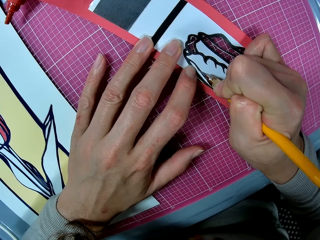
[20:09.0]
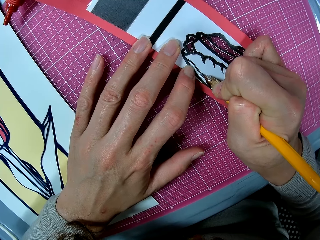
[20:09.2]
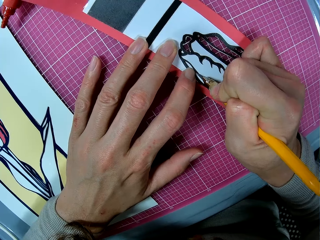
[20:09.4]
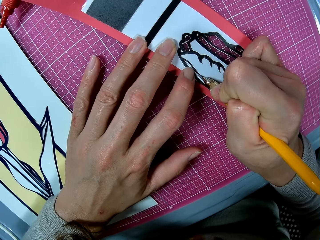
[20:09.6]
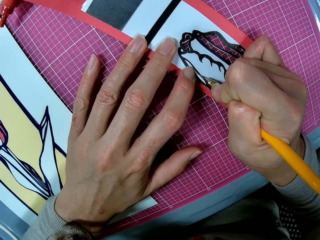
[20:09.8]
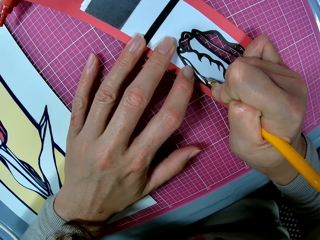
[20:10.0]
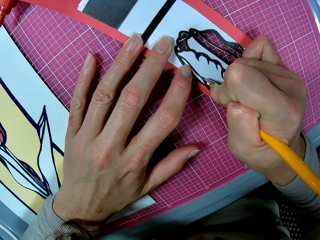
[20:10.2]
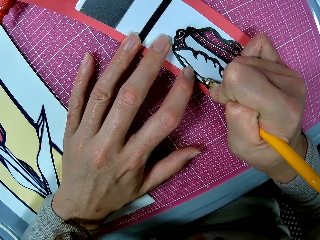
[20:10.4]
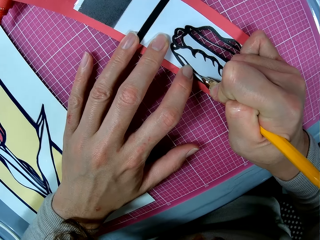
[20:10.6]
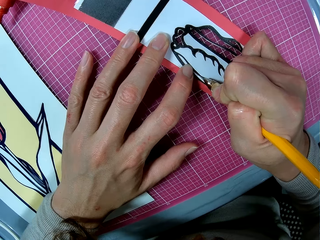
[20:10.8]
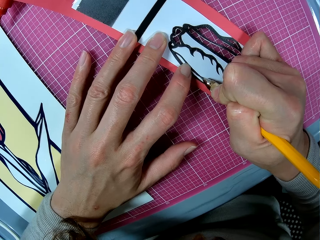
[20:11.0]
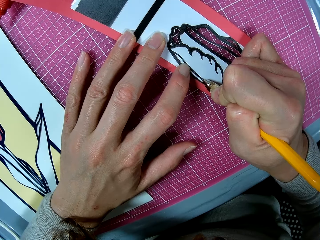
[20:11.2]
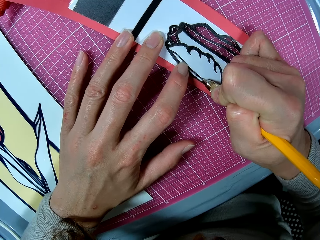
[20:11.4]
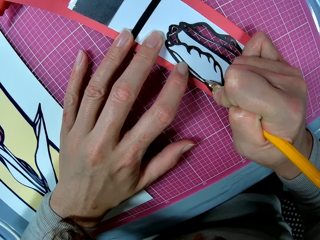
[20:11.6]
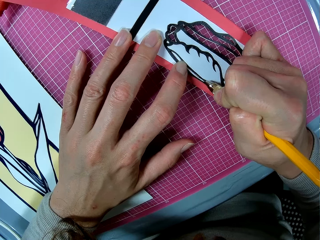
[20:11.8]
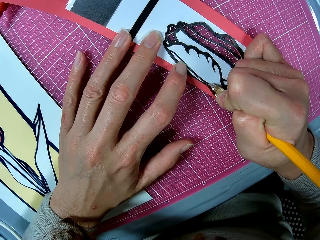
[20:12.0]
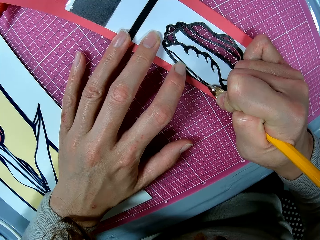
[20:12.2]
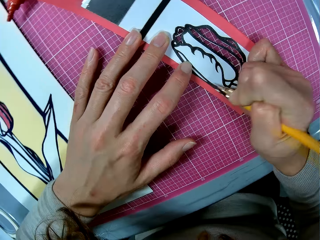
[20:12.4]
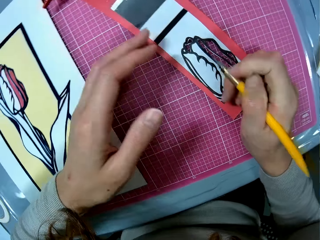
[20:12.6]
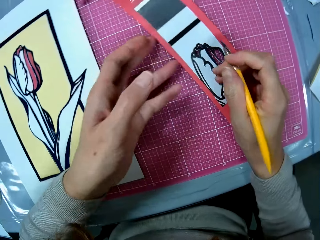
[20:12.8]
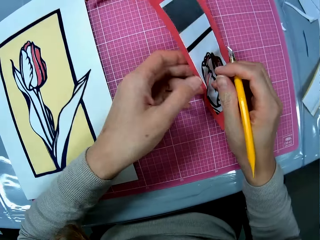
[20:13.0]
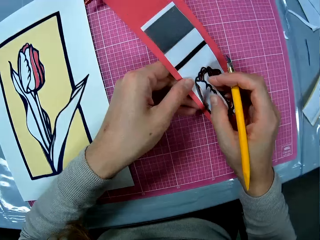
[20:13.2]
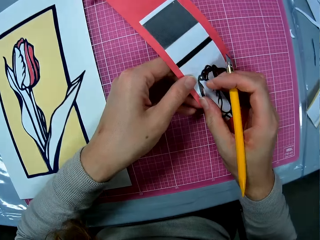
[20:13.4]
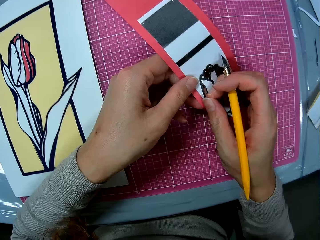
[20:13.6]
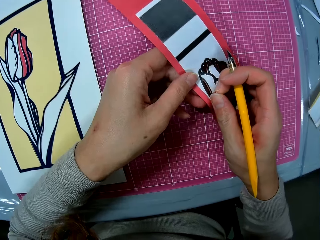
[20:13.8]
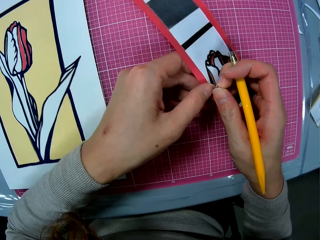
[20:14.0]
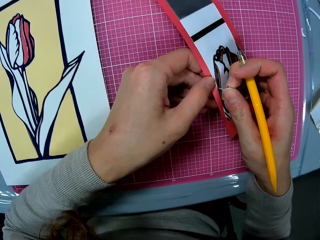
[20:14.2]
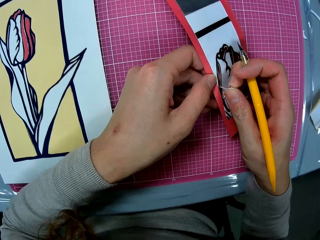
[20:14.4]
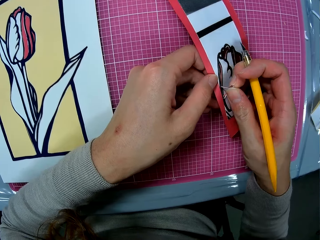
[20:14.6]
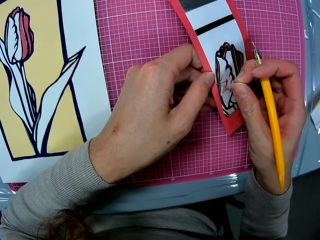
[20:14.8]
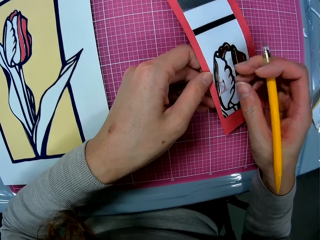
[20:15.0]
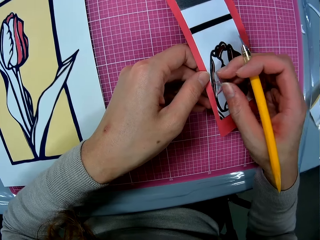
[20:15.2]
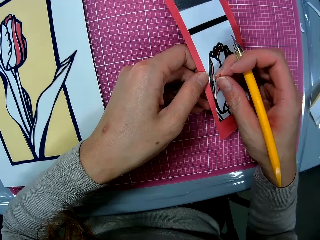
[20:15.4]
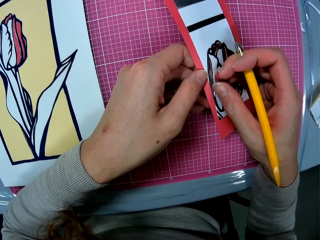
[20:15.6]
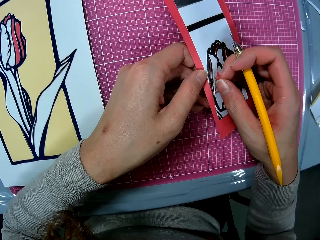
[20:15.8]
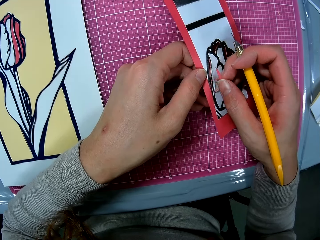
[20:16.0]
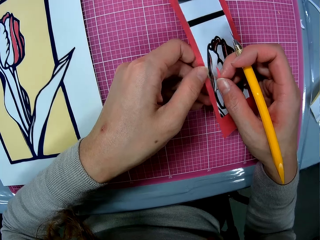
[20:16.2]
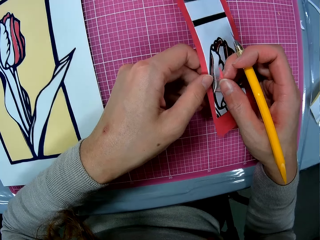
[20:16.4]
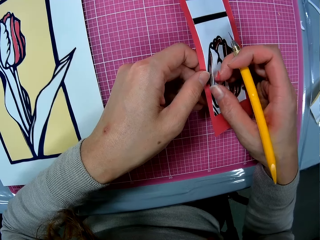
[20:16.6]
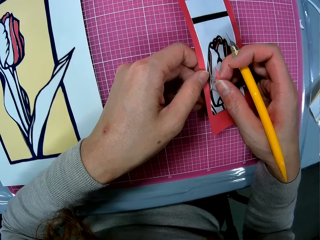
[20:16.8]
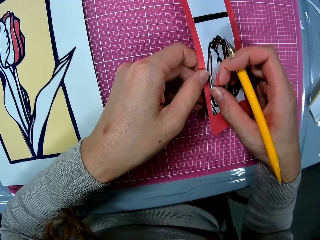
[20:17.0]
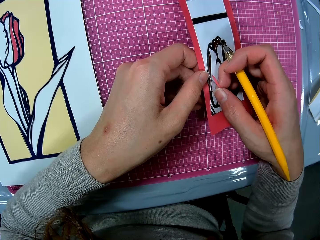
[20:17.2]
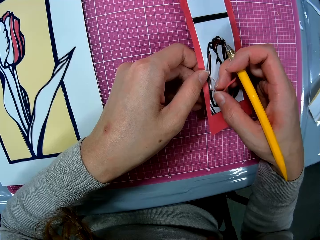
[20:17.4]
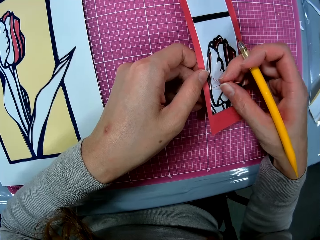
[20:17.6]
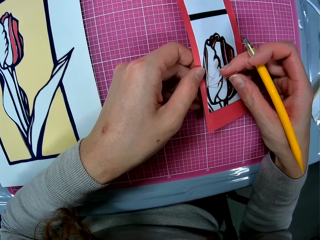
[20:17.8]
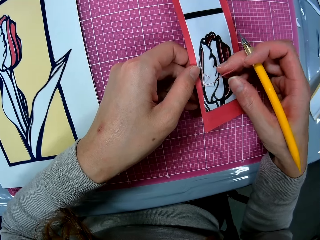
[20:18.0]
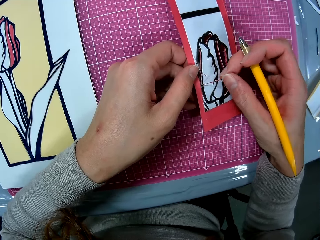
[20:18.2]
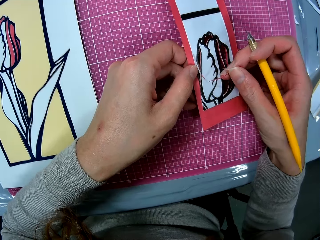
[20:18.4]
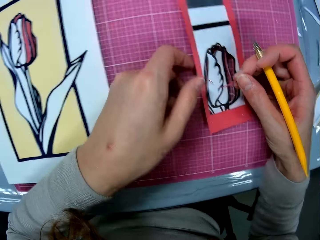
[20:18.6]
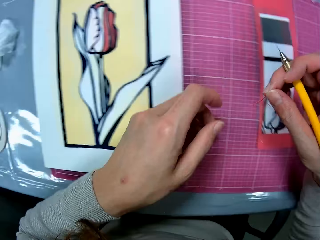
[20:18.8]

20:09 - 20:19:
The camera wearer raises the art sheet slightly. He removes the art piece from the art sheet with his right hand.

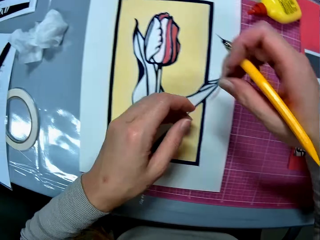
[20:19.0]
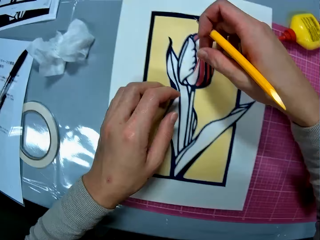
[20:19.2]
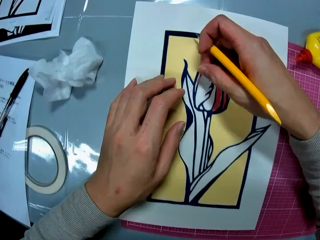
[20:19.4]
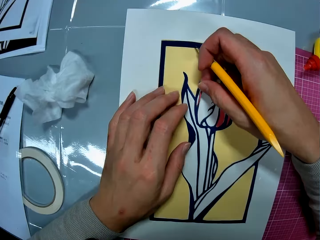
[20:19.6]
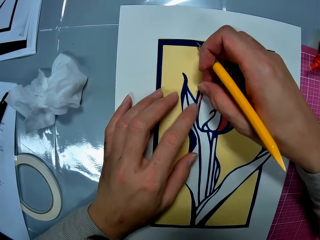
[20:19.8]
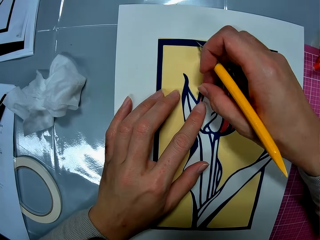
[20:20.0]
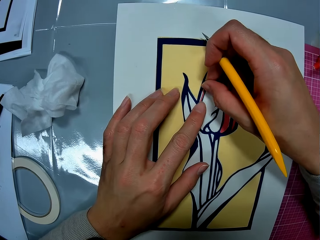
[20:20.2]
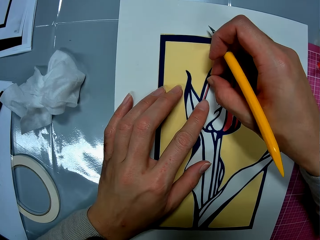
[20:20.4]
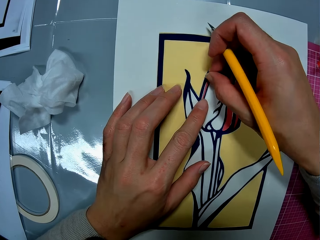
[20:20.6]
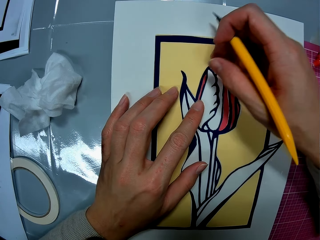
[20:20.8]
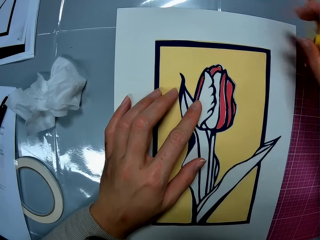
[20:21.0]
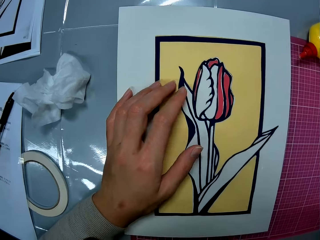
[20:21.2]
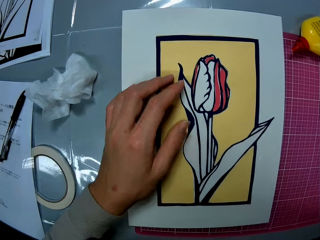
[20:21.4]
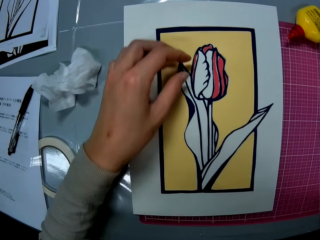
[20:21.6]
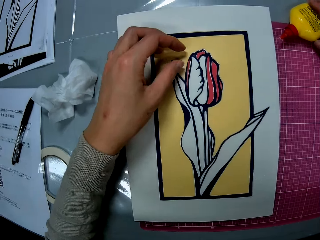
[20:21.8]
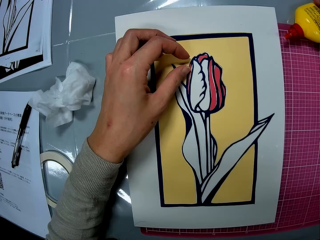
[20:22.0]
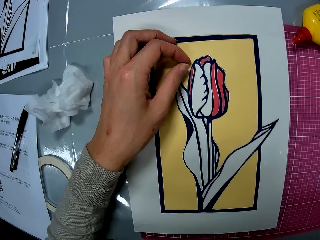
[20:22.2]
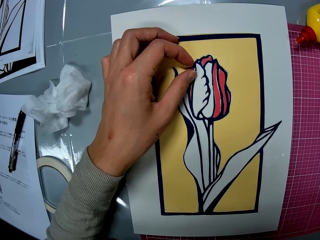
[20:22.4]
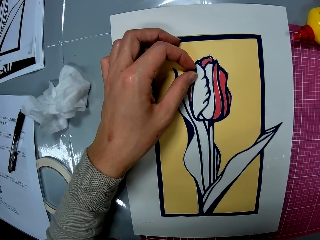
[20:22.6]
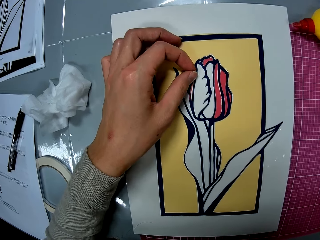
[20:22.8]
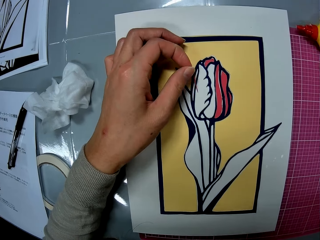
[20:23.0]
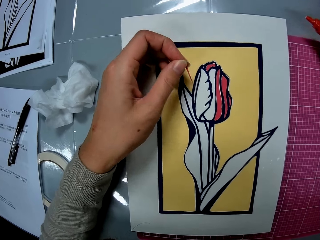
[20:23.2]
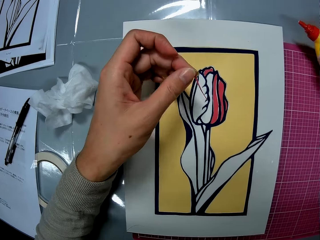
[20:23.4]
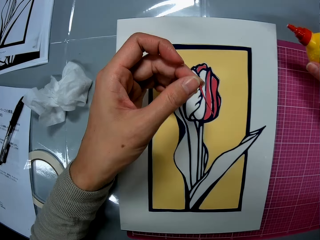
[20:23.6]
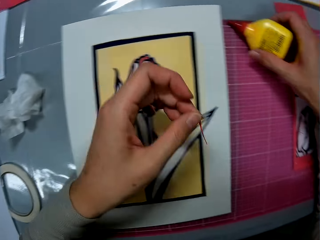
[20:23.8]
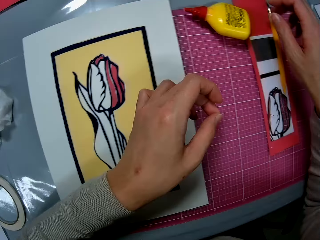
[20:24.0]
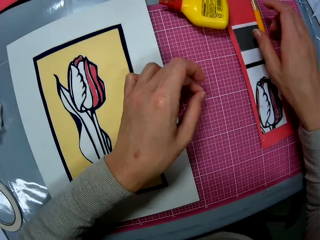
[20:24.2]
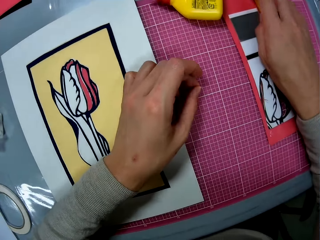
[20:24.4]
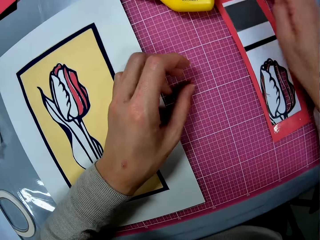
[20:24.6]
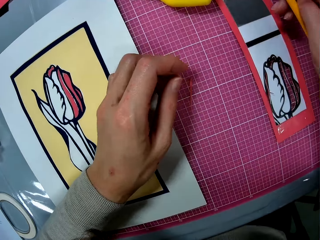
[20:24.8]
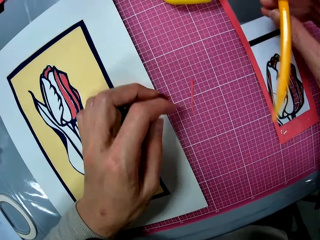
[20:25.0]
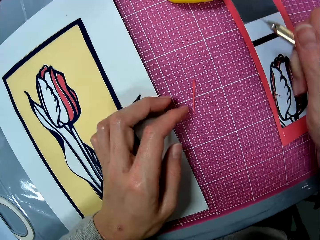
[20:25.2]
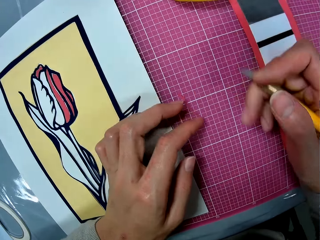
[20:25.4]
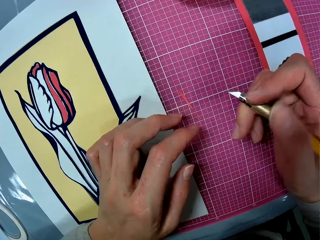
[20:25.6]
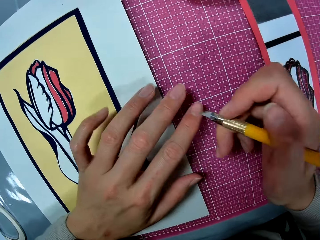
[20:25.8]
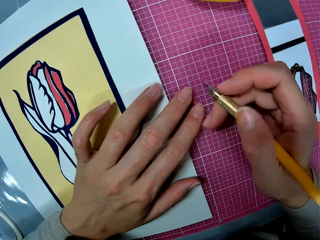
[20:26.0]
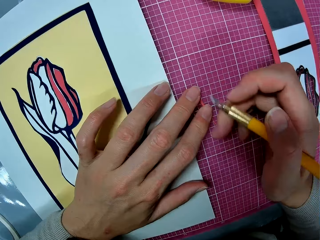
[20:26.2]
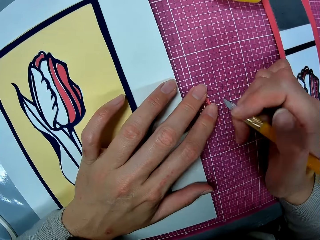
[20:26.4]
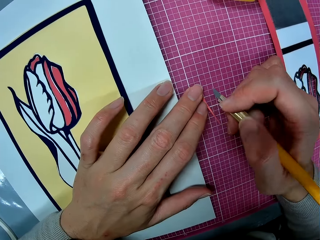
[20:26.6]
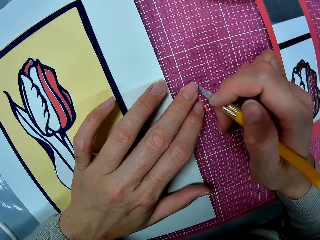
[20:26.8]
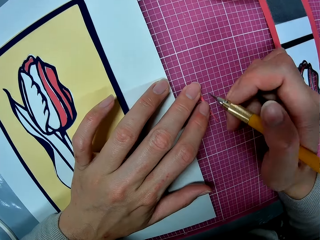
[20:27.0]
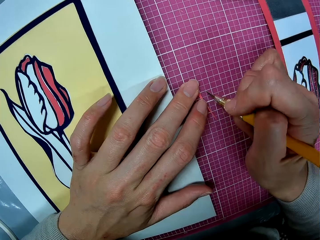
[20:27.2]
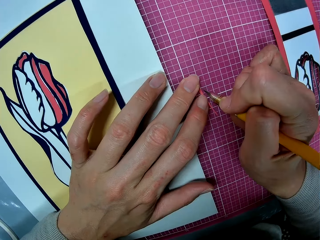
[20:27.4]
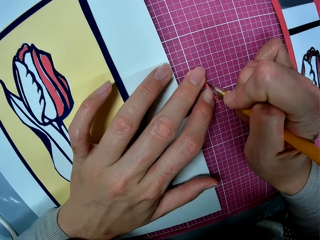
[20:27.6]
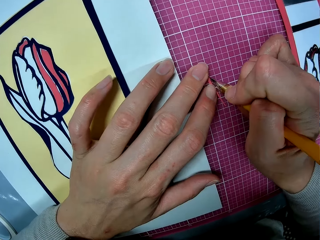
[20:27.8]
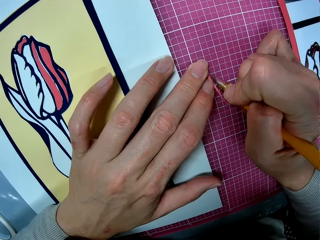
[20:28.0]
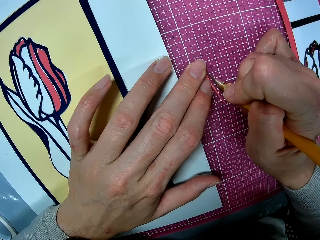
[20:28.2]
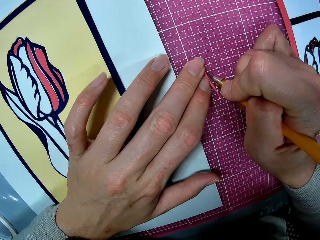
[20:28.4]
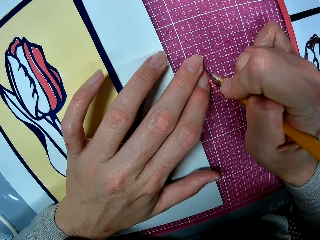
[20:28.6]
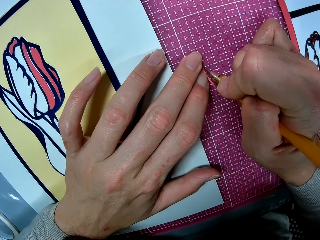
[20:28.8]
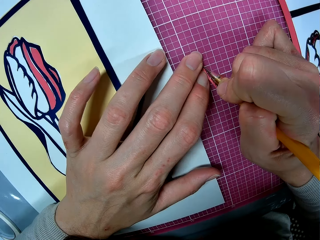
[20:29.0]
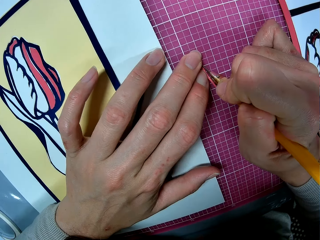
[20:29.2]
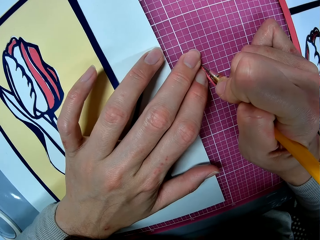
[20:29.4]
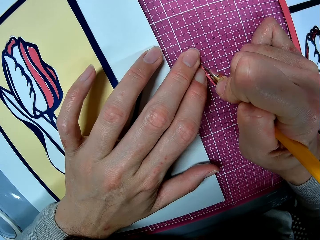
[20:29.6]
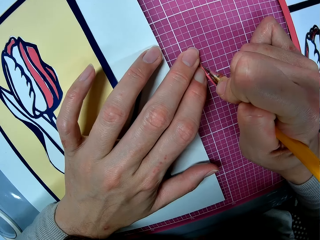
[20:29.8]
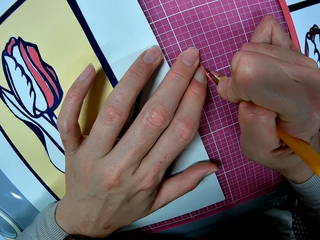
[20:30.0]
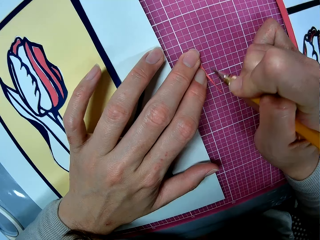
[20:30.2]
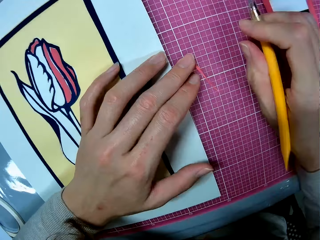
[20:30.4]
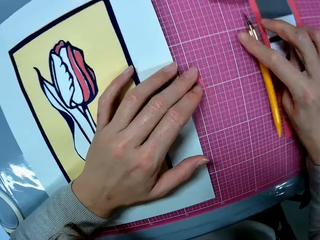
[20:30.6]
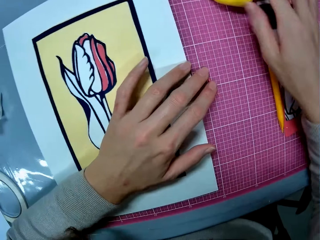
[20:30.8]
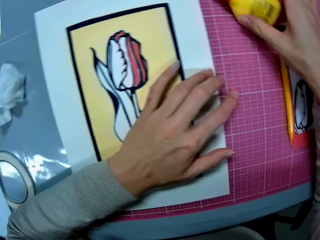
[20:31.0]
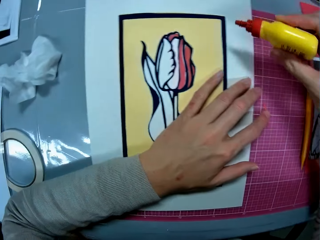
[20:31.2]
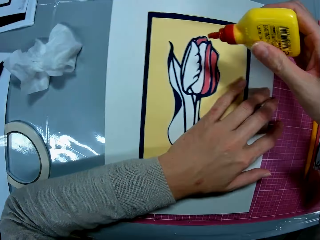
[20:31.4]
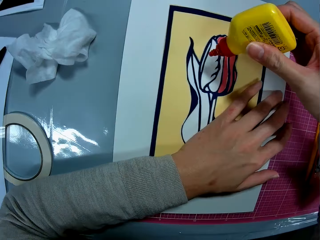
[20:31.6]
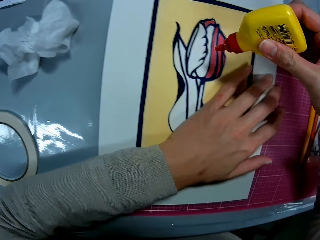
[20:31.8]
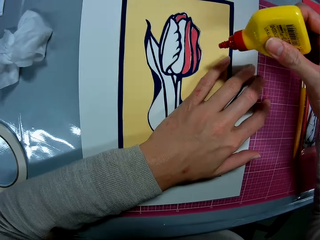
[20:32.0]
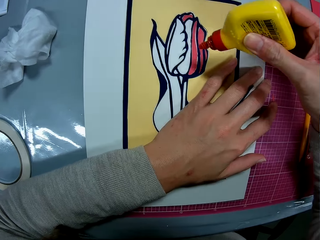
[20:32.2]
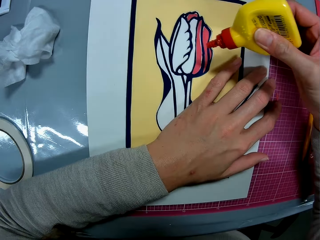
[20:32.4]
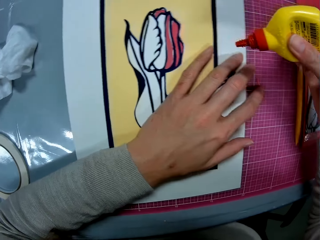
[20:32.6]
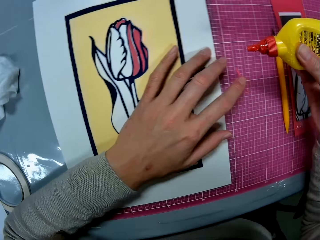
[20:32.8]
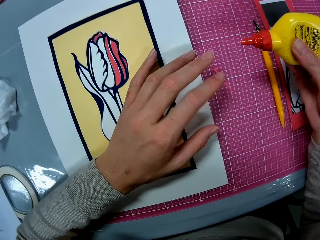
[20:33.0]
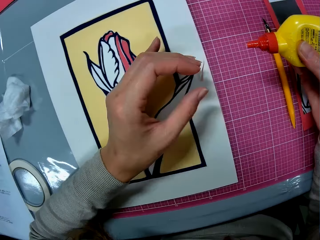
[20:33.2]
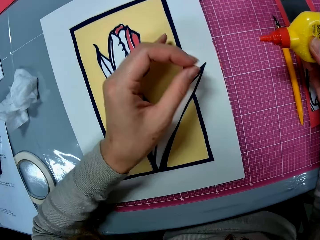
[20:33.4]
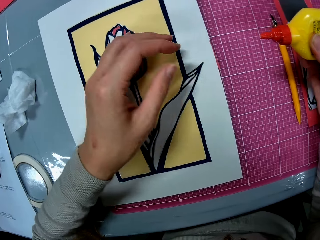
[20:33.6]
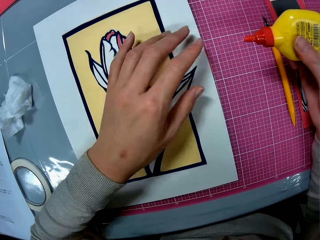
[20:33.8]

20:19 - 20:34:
The camera wearer places the art piece on the art work with both hands. He drops the craft knife on the pink sheet. He moves the glue on the pink sheet. He takes the glue. He picks up the art piece from the art work with his left hand. He picks up the craft knife from the pink sheet. He drops the art piece on the pink sheet. He trims the art piece with the craft knife. He drops the craft knife on the pink sheet. He picks up the glue from the pink sheet.
